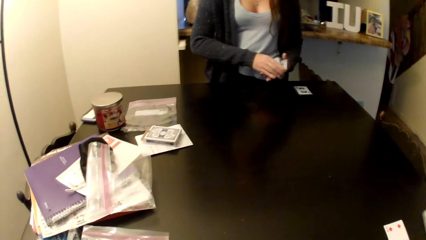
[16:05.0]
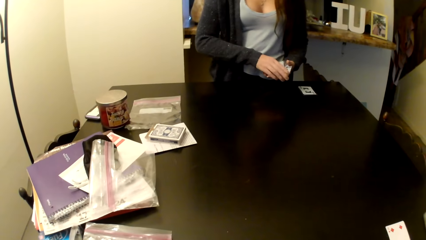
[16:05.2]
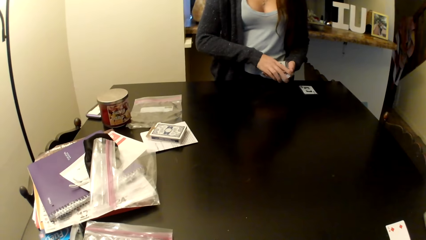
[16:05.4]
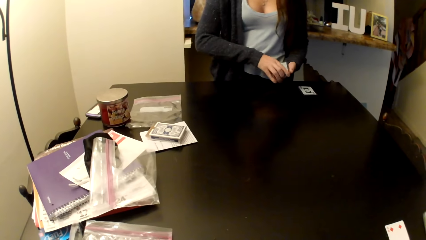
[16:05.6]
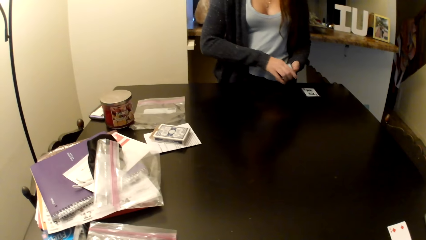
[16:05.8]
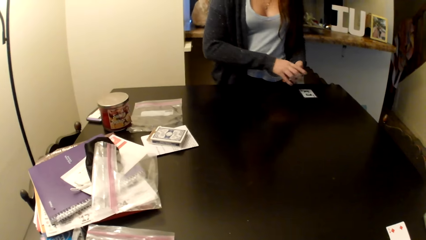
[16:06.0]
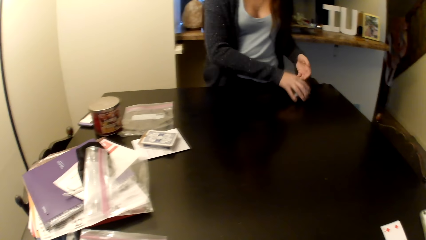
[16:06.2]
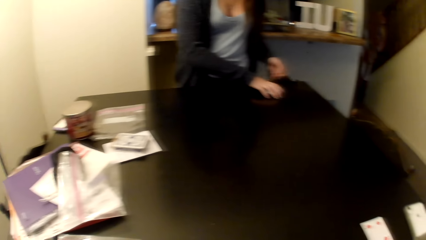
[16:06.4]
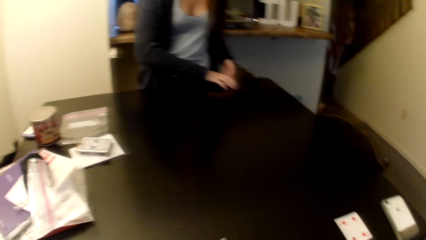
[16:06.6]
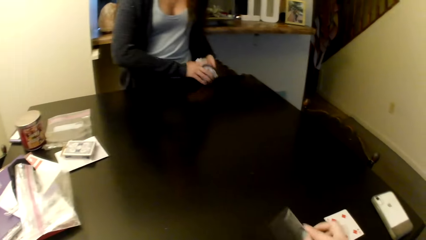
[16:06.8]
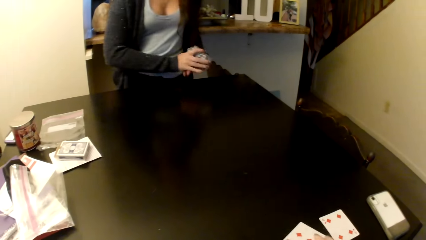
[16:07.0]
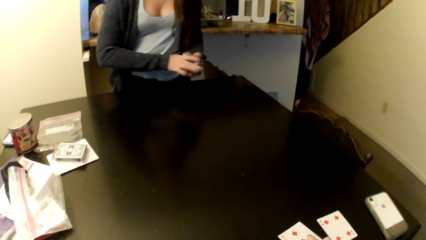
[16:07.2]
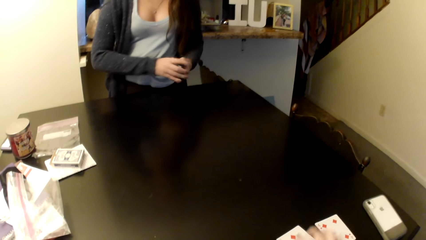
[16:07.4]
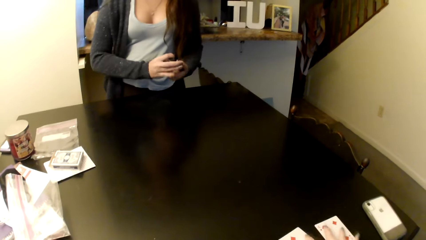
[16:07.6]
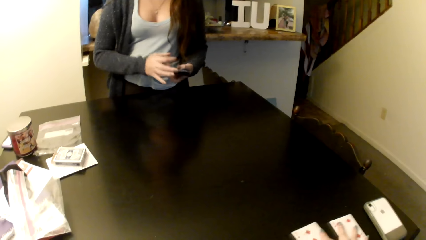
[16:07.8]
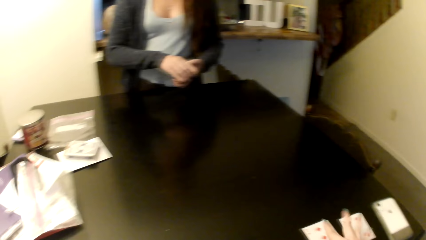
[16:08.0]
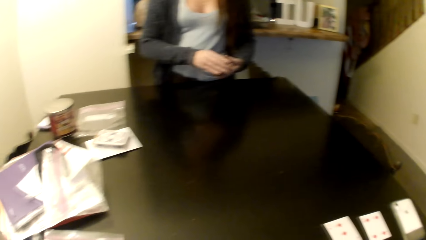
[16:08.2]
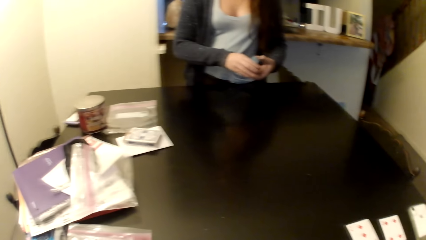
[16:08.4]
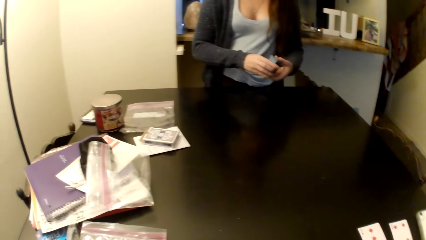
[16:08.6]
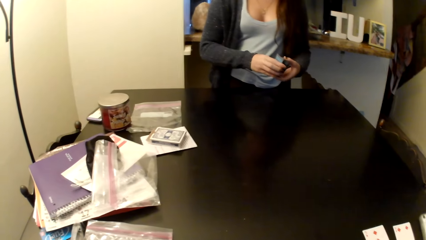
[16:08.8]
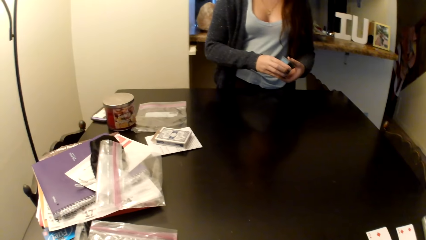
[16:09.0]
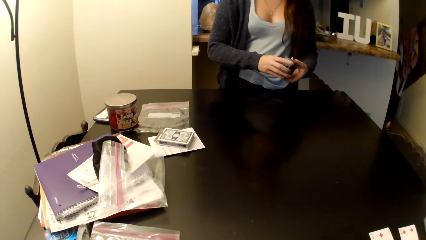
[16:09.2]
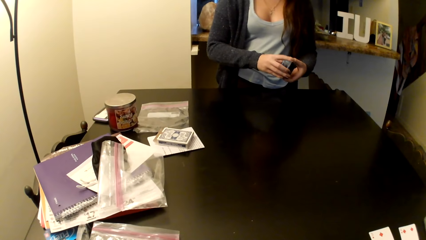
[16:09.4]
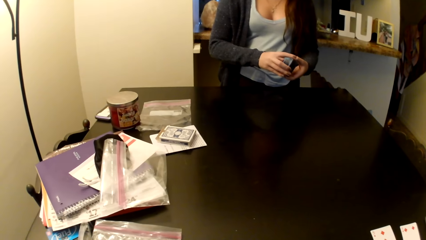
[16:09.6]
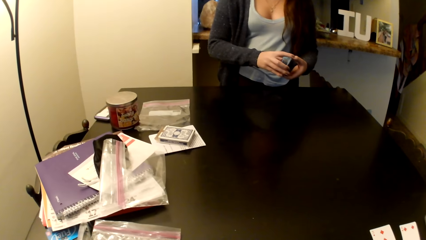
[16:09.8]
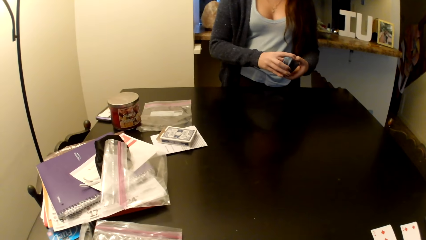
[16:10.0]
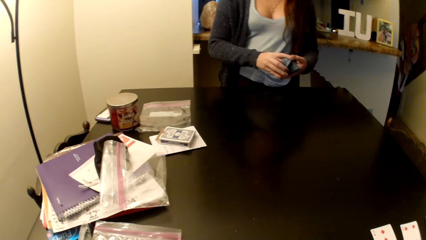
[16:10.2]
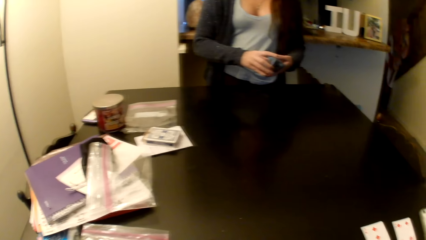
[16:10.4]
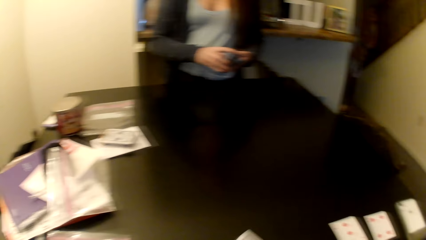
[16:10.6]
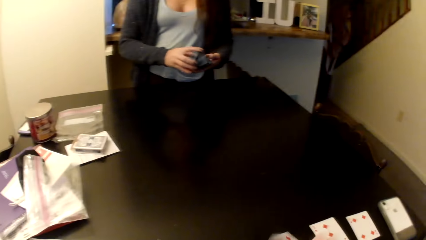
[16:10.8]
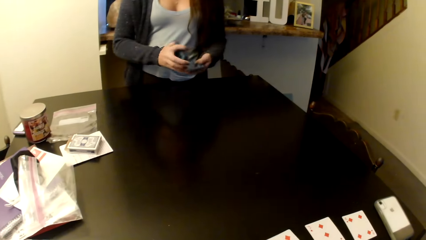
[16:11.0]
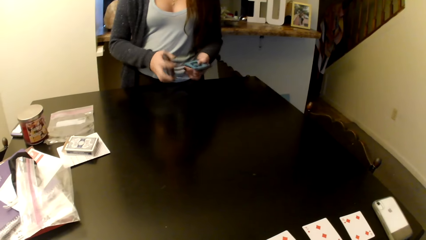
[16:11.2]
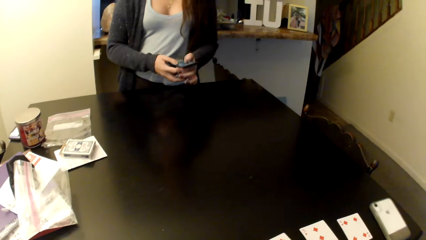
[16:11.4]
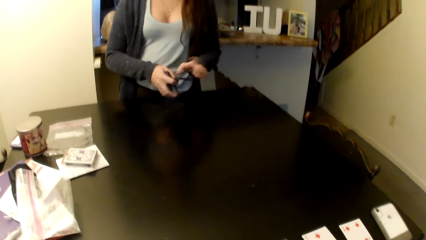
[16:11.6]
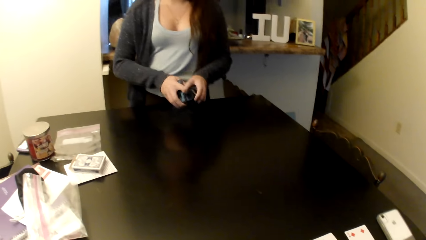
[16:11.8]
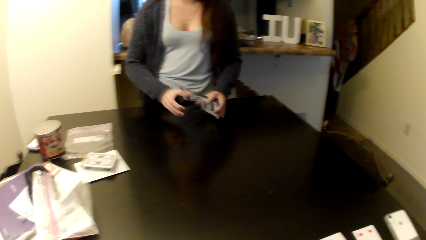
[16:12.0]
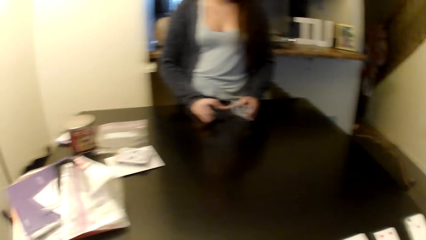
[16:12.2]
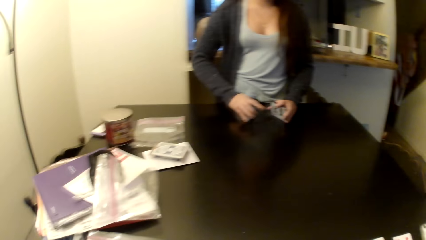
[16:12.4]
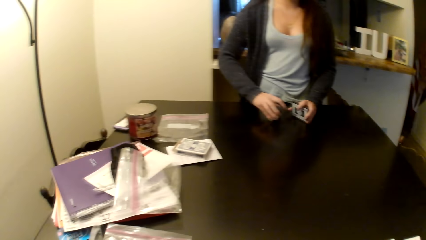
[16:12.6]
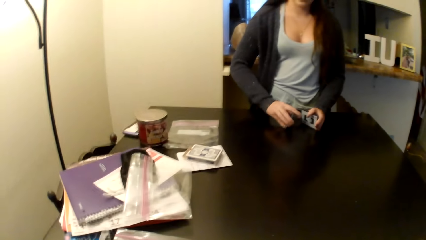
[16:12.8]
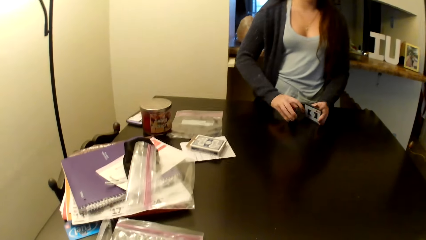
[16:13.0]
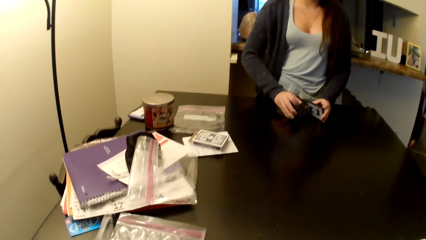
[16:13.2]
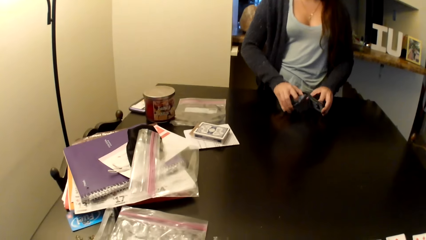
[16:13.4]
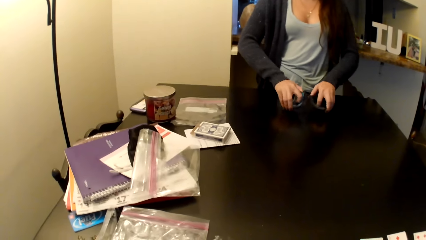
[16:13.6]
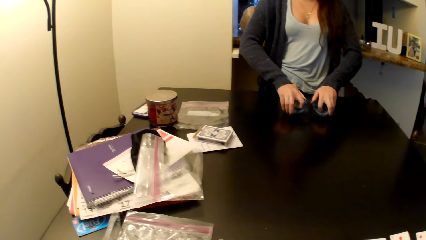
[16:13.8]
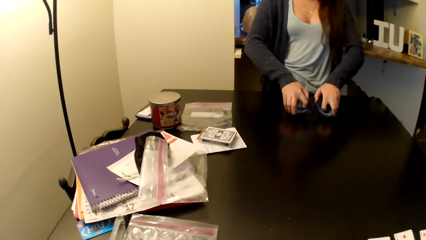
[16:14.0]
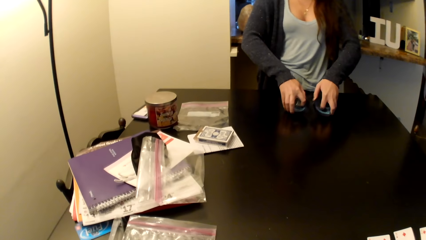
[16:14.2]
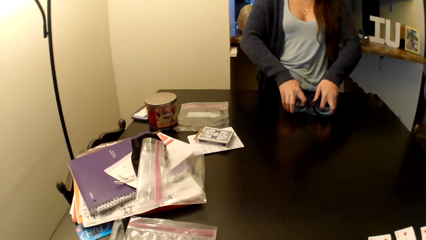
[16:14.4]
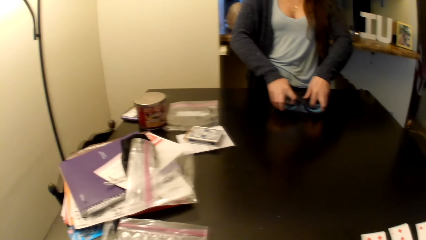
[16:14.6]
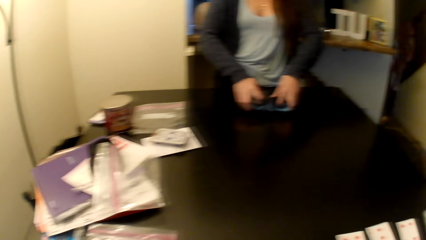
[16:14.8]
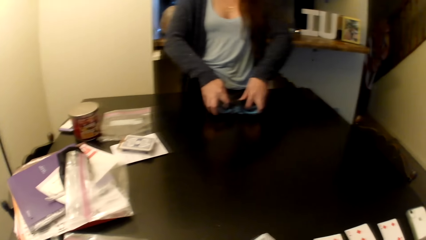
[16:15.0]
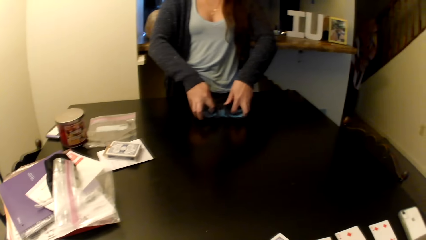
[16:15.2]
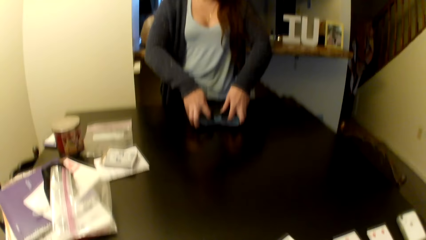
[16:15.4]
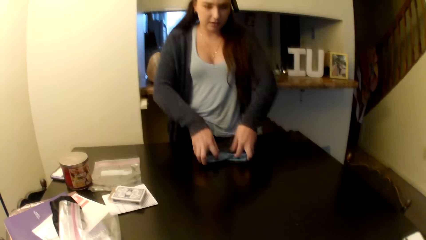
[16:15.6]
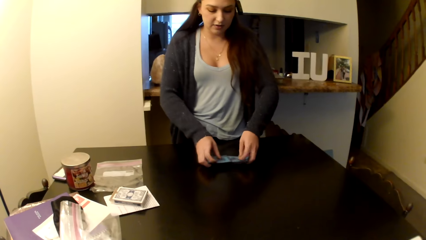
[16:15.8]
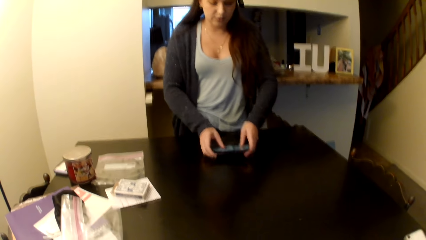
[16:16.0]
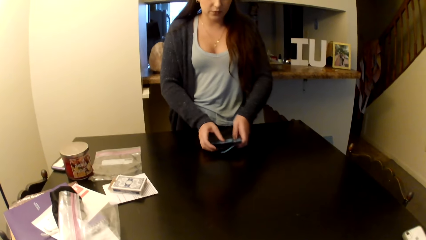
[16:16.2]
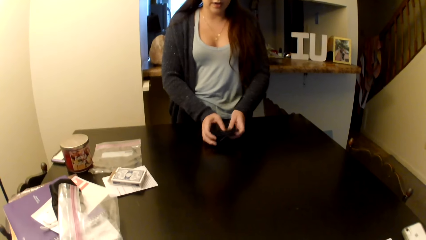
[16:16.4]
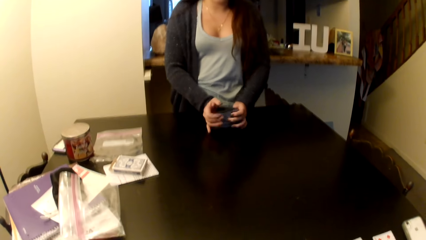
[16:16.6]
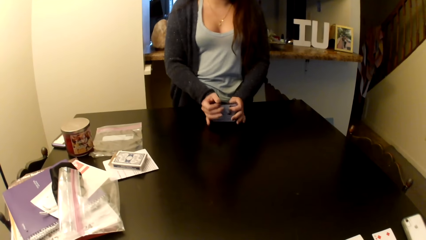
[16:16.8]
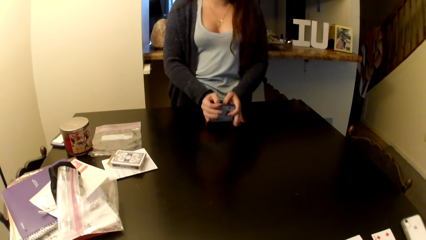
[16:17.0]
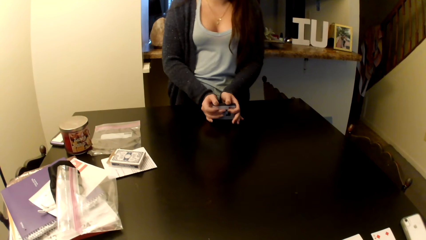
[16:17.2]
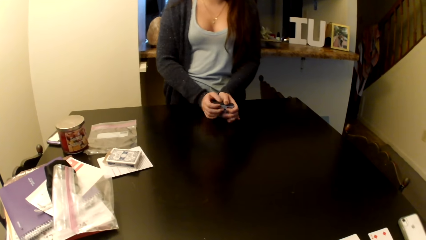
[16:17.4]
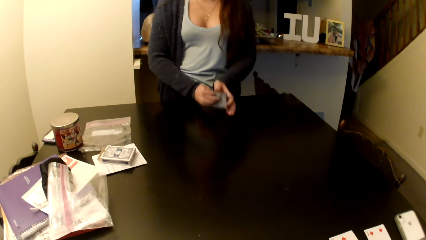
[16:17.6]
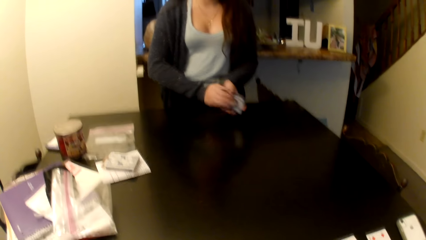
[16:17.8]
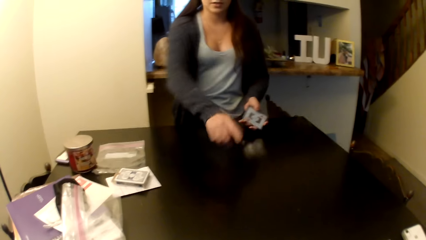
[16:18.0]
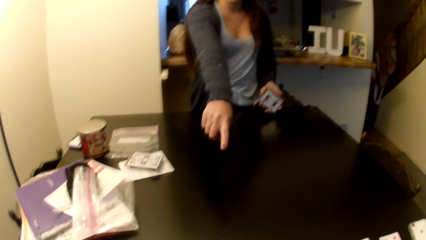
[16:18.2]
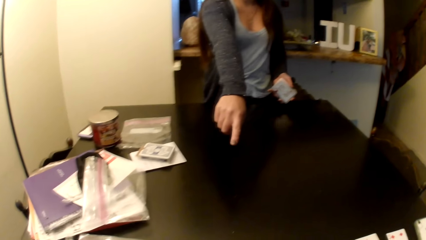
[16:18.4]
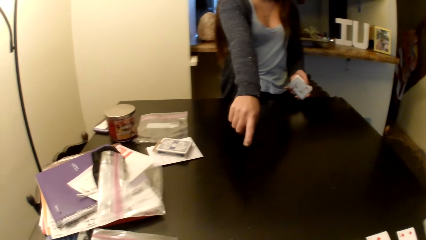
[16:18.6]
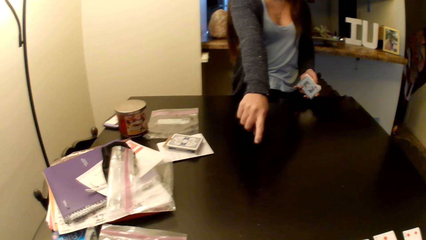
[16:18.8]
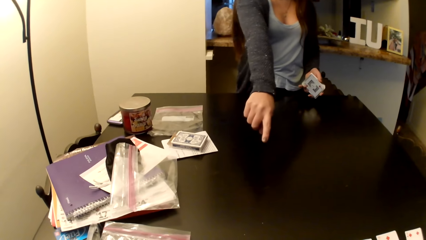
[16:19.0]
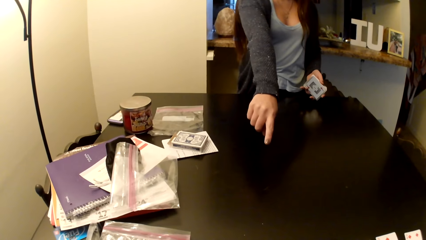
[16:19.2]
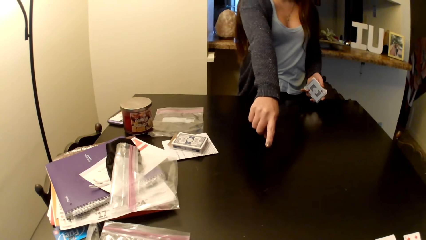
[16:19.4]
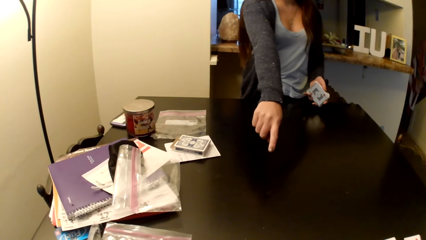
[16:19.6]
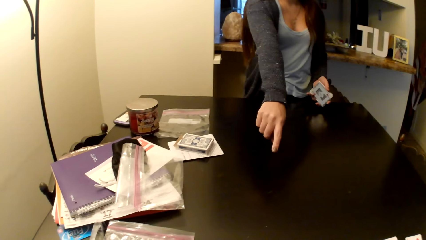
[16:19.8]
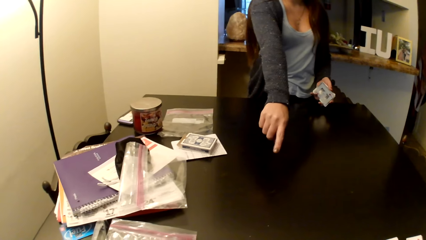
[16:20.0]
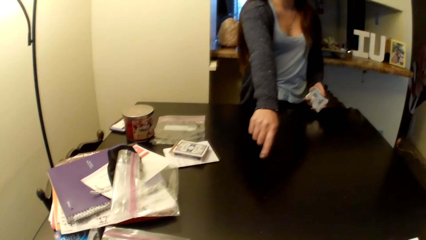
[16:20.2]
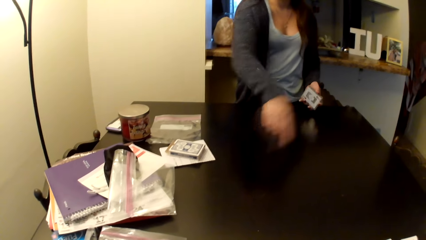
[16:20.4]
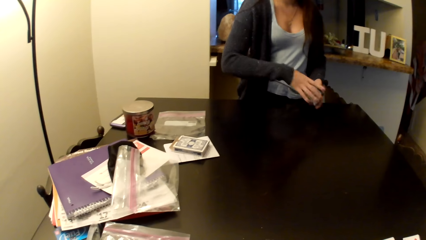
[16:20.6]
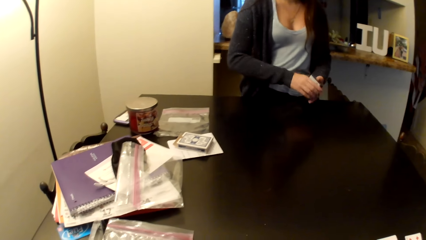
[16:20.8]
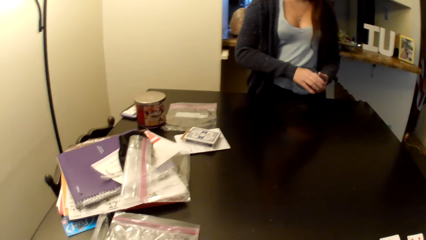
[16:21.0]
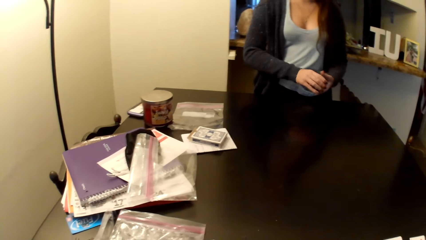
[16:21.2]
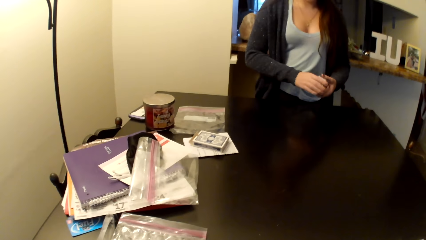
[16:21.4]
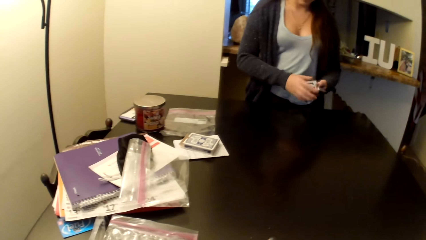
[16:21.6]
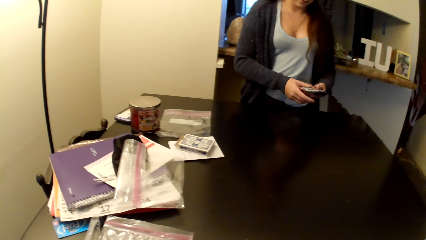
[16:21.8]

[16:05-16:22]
The camera wearer puts a card on the table. A woman shuffles cards. The camera wearer arranges cards on the table.
